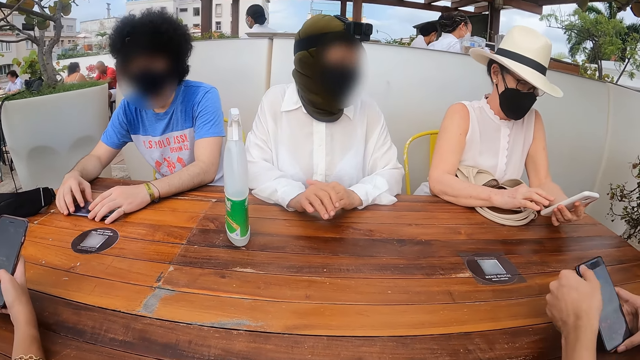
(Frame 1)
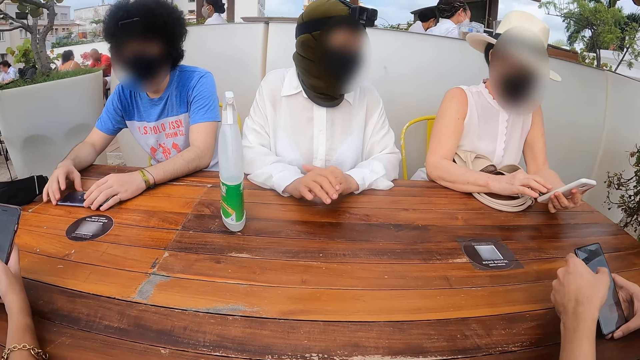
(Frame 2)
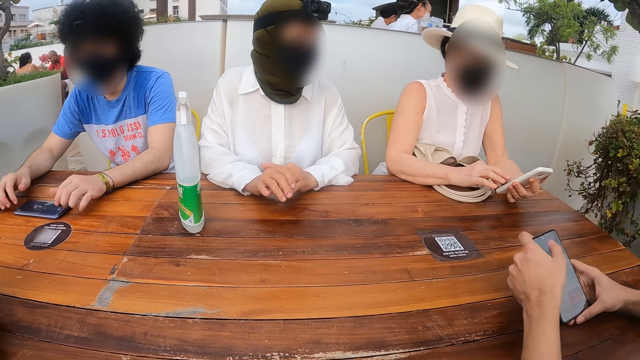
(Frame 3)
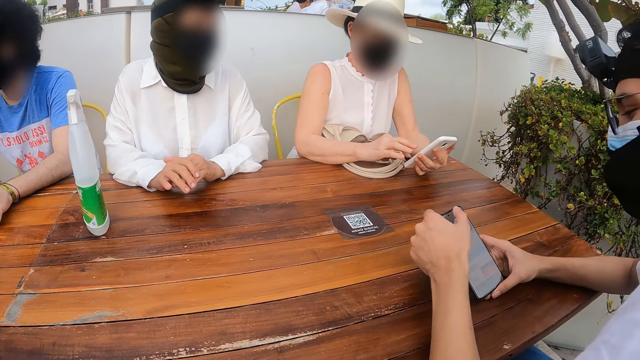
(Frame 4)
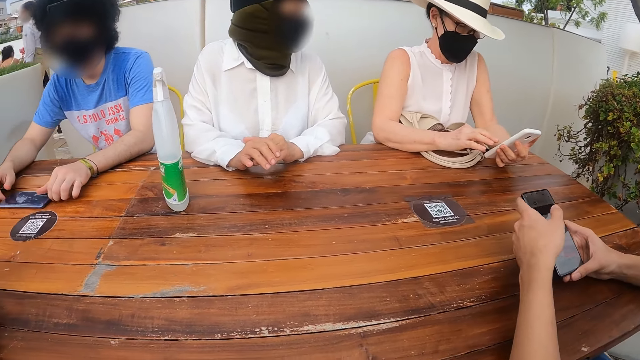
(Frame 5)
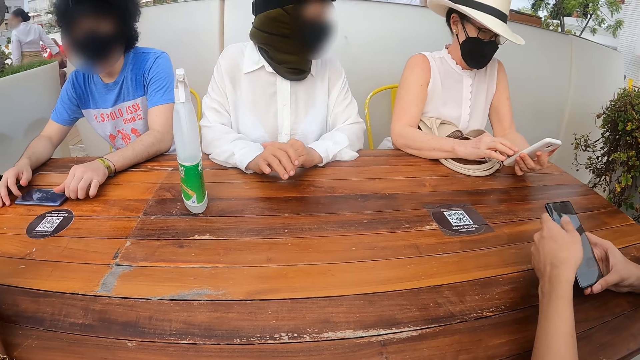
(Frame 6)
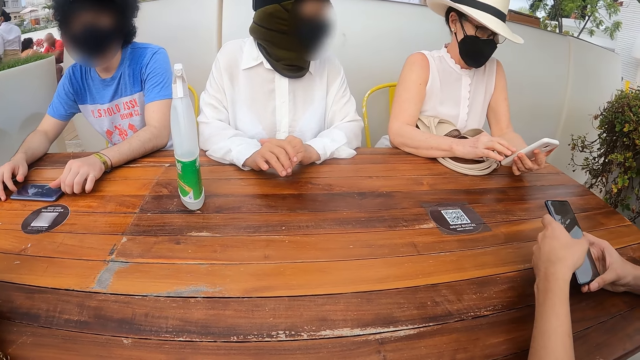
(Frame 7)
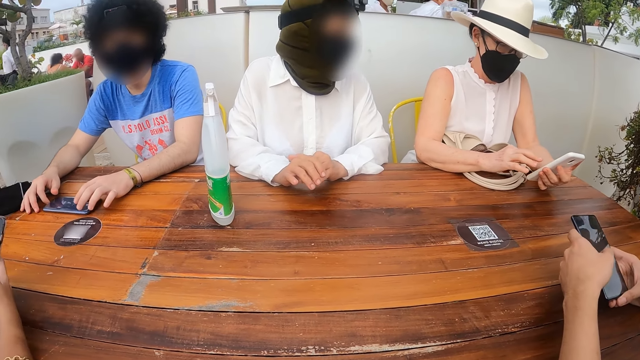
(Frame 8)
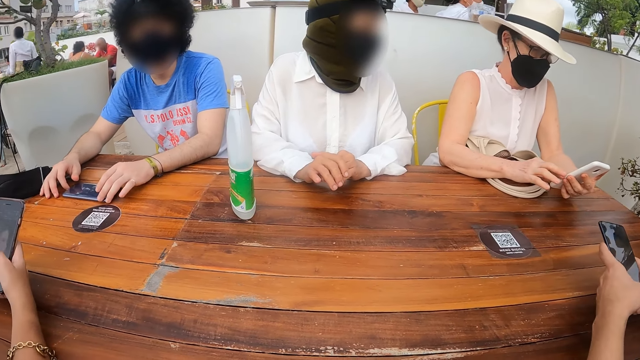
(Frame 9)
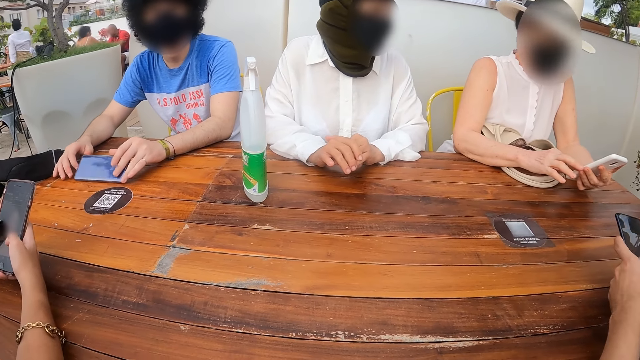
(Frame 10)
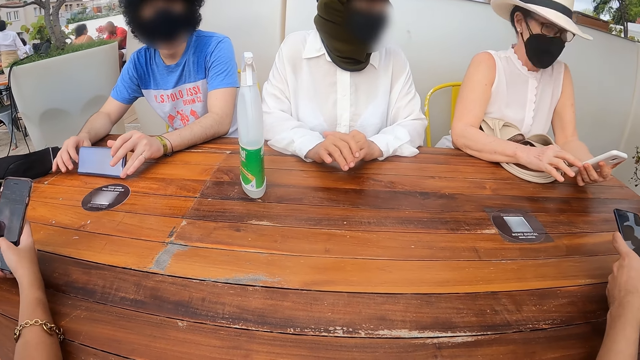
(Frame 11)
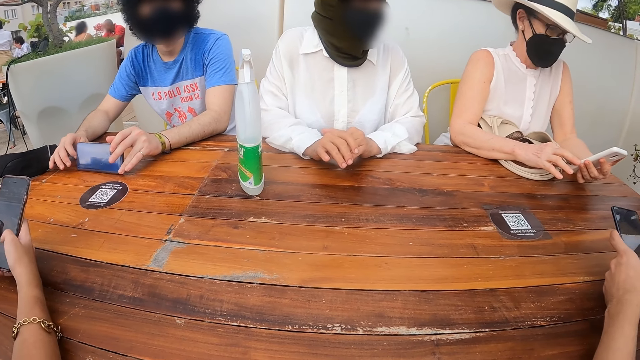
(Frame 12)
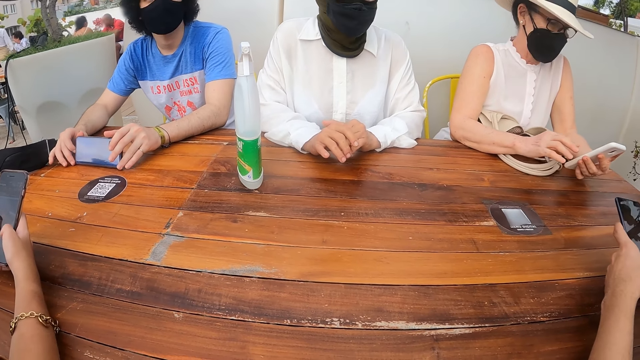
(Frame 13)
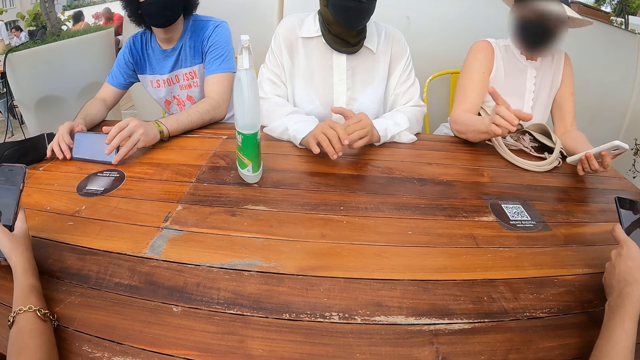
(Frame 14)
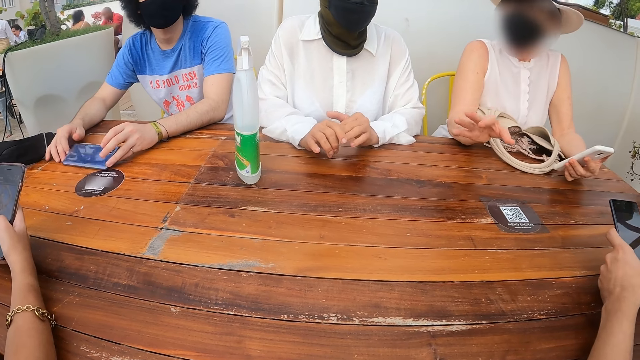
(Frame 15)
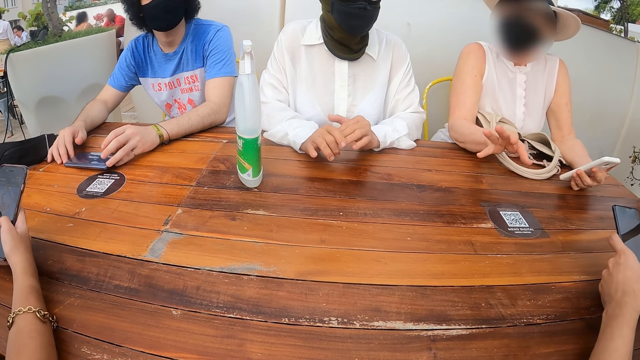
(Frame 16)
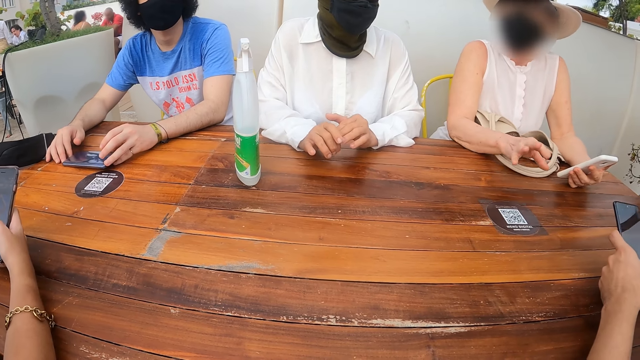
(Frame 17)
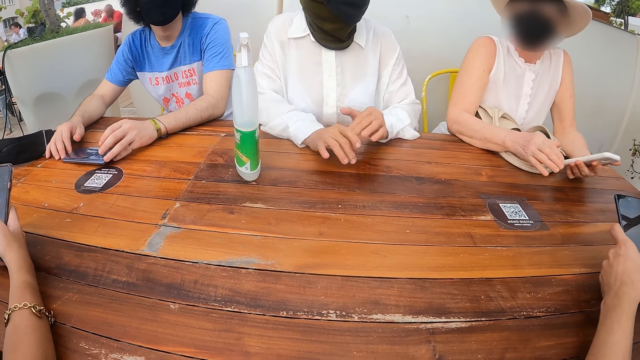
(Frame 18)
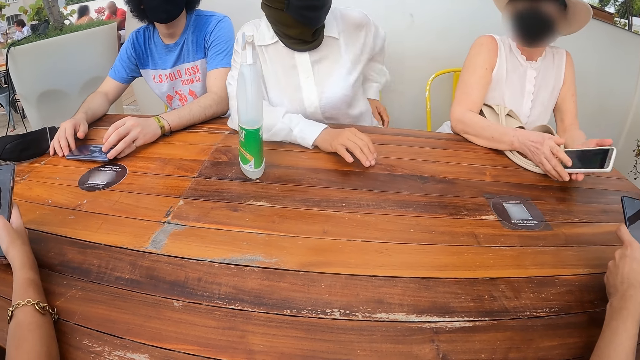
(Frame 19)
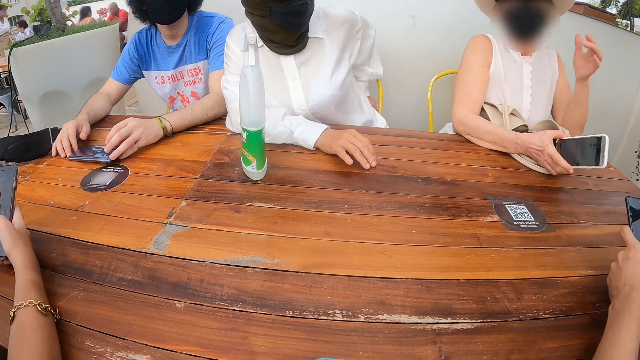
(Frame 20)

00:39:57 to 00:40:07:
A man scrolls the phone with the left hand. Another man lifts the phone with both hands. A woman scrolls the phone. The other man puts the phone on the table.

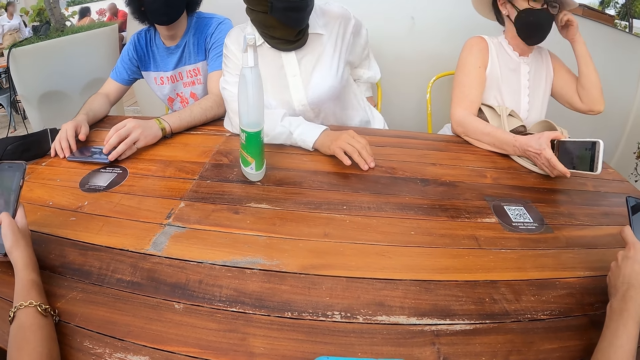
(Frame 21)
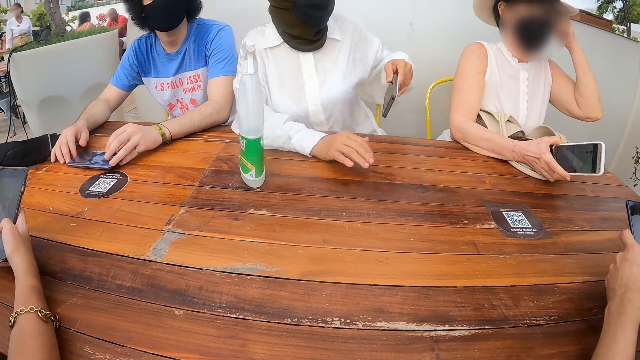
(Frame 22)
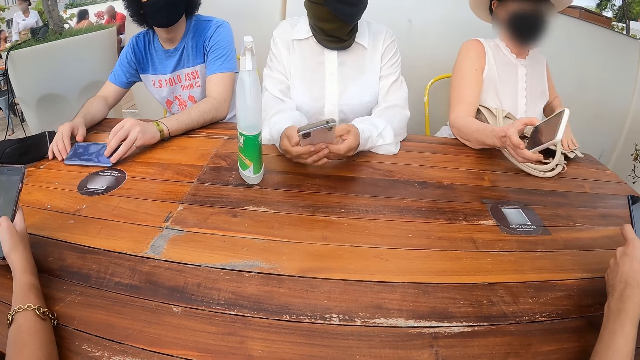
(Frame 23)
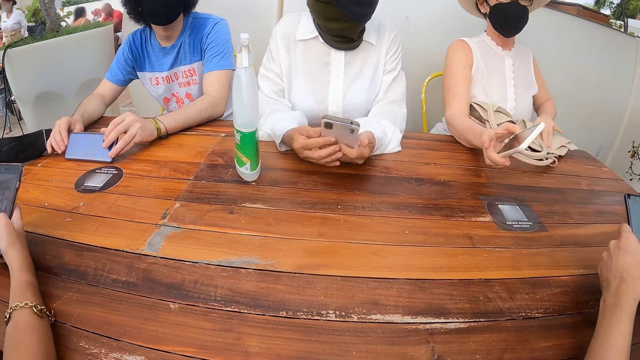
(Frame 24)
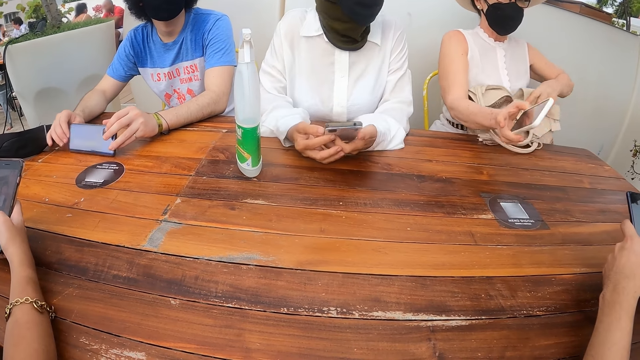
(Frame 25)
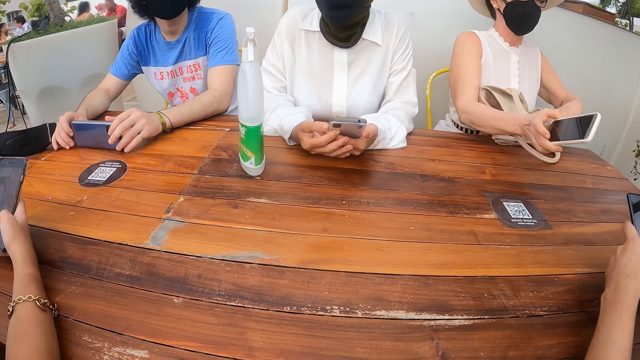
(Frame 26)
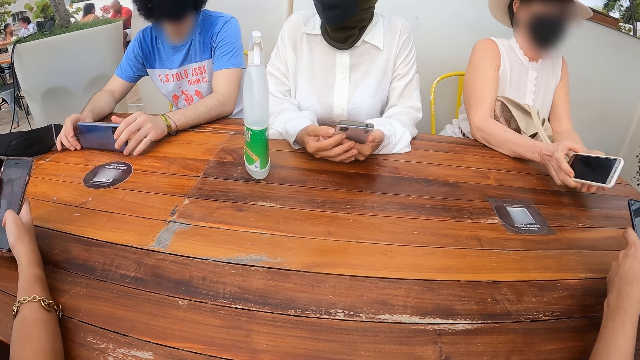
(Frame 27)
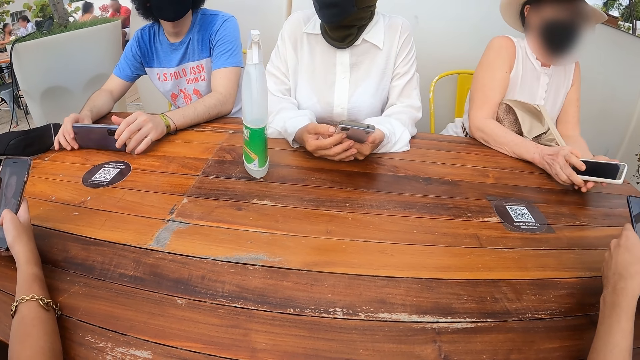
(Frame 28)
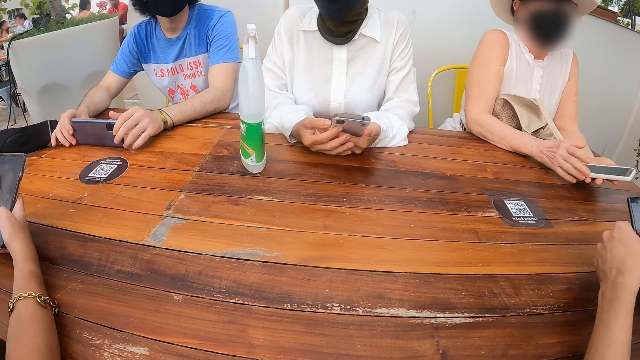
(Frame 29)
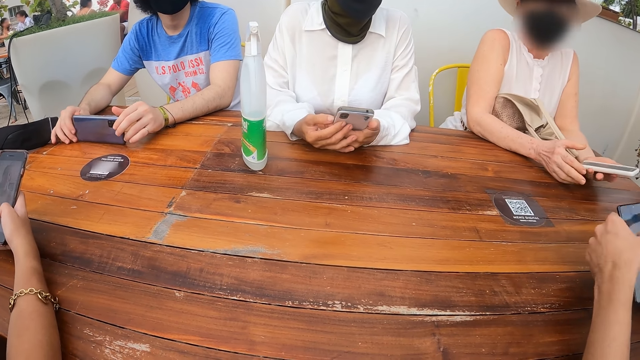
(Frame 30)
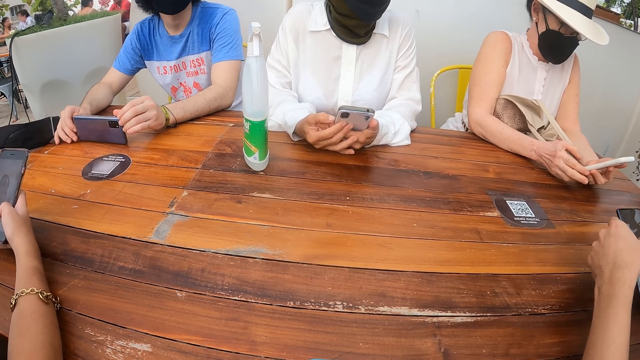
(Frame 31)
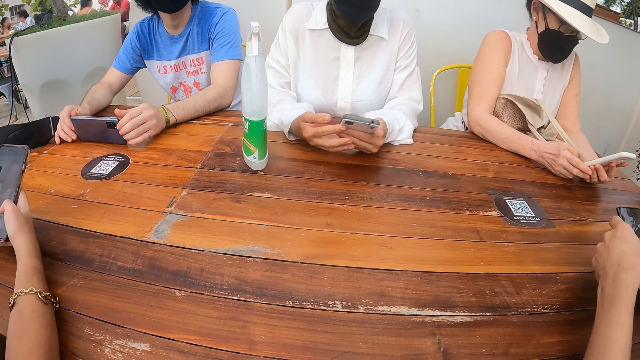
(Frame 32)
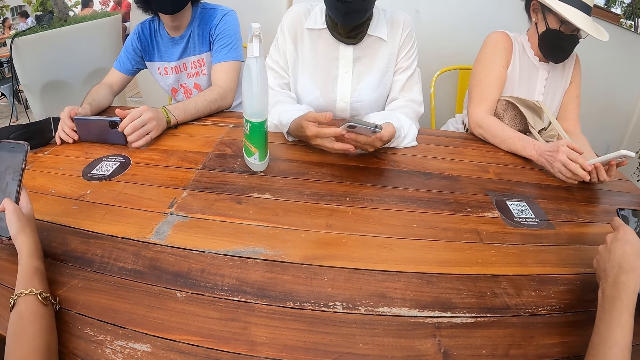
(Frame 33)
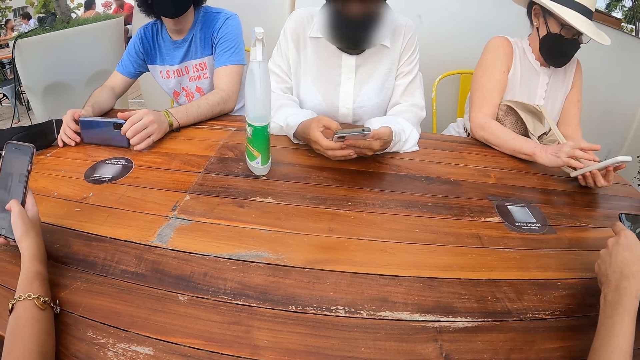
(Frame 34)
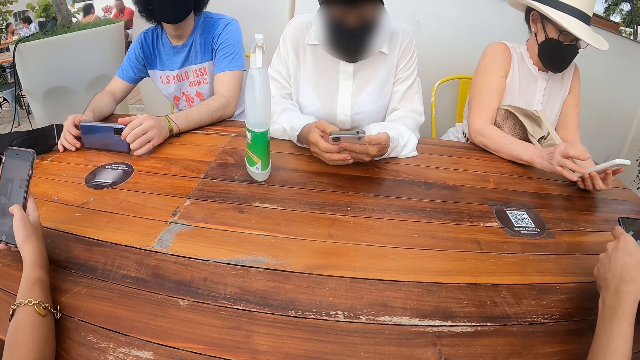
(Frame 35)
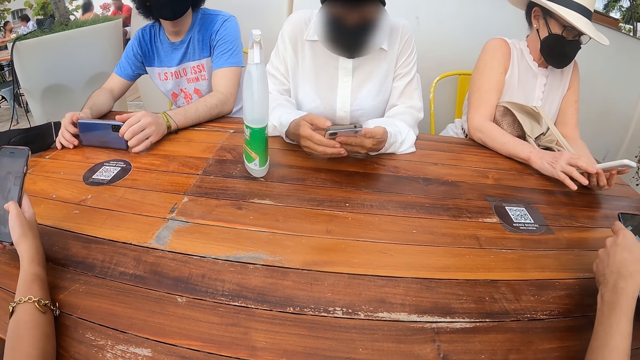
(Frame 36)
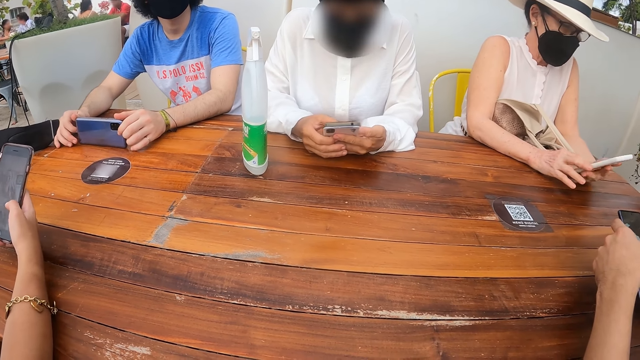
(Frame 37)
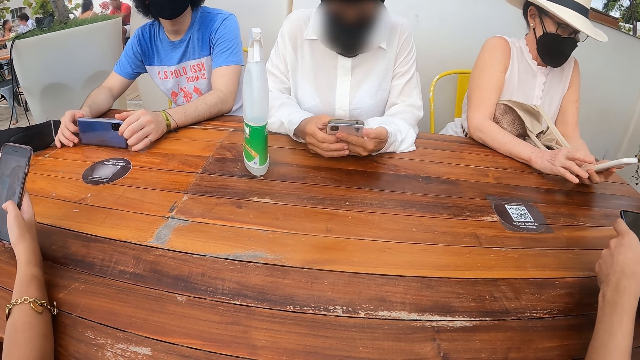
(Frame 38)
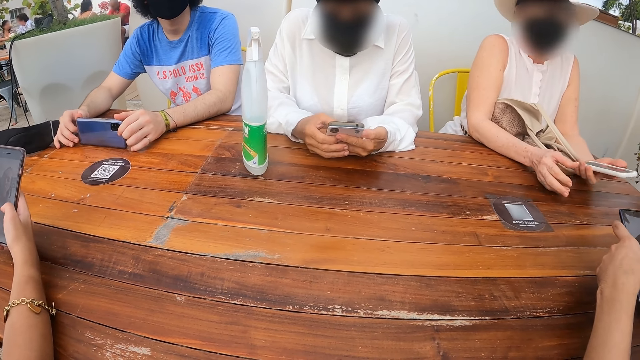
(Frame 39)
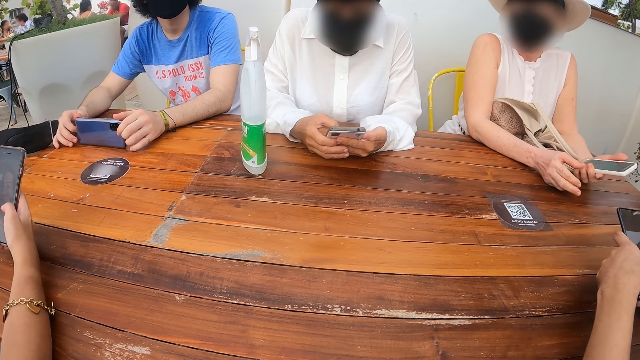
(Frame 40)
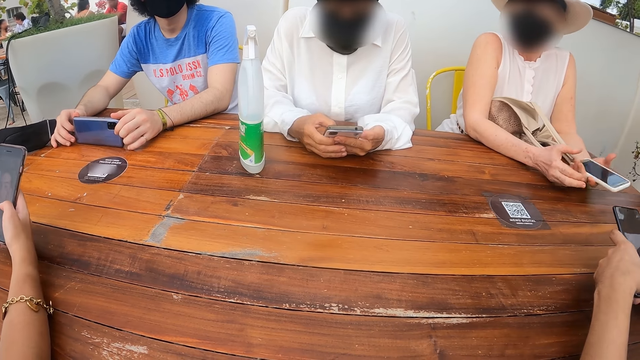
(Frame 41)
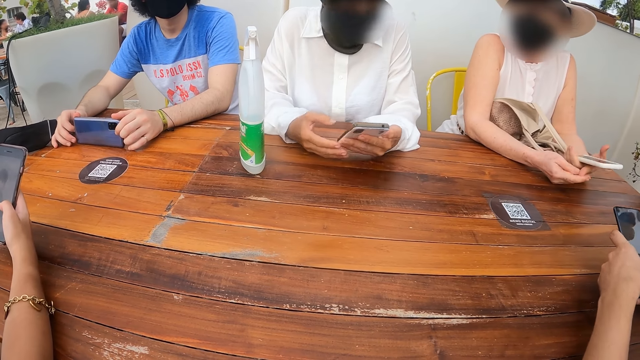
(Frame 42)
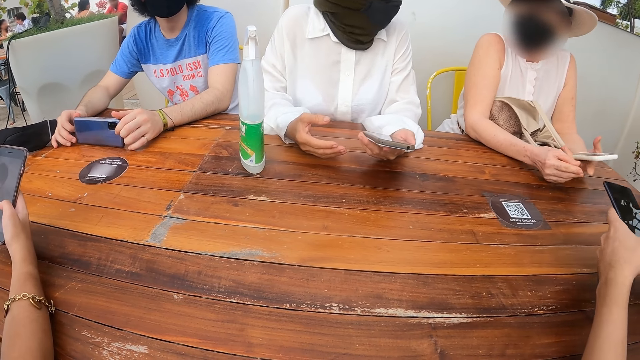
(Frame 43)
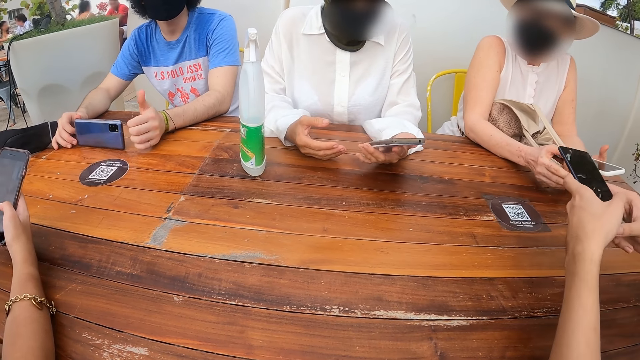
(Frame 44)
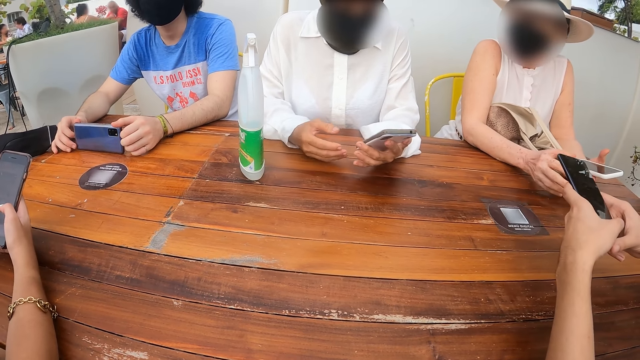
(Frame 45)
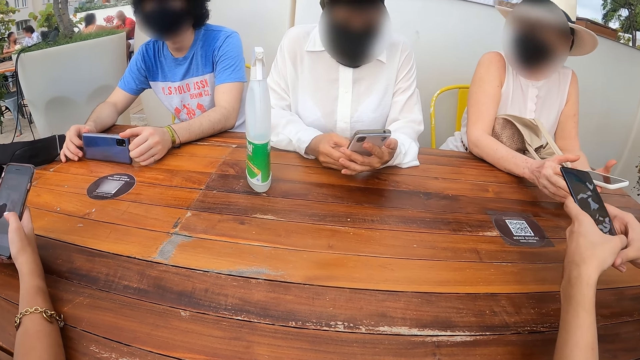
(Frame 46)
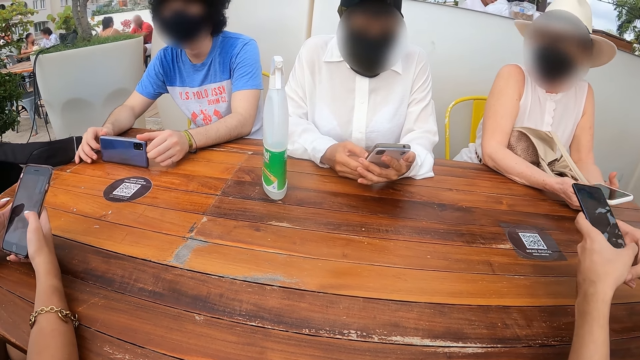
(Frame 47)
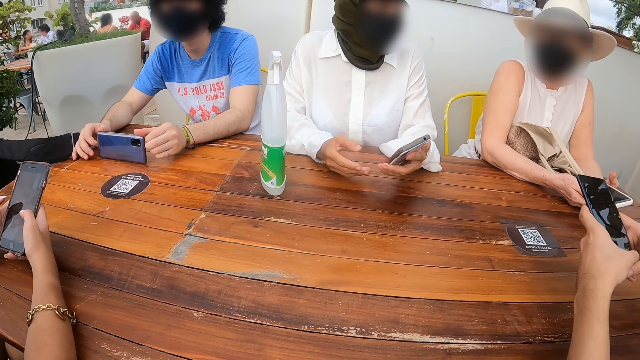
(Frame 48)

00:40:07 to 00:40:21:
A woman holds the phone with the left hand. She lights it on with the right finger. Another woman moves a little. The other woman scrolls the phone. The first woman scrolls the phone. The other woman moves the right hand.
